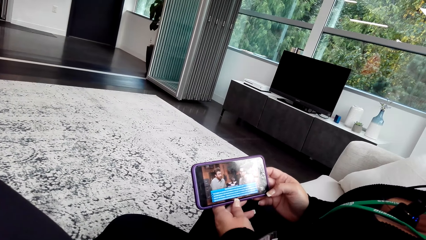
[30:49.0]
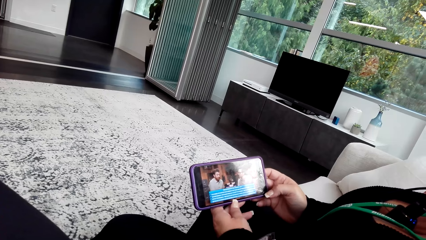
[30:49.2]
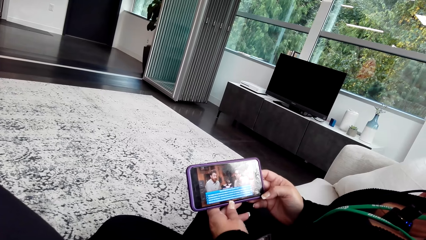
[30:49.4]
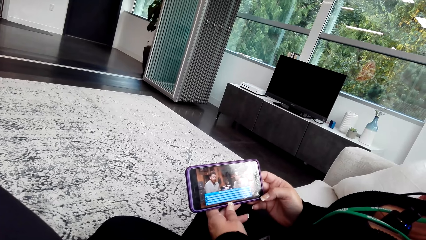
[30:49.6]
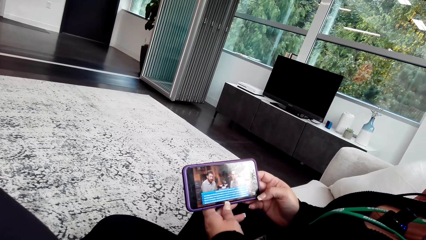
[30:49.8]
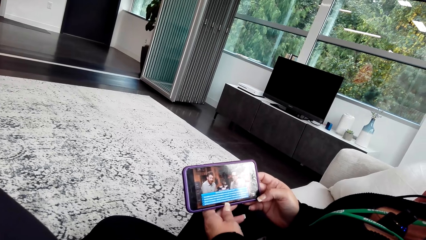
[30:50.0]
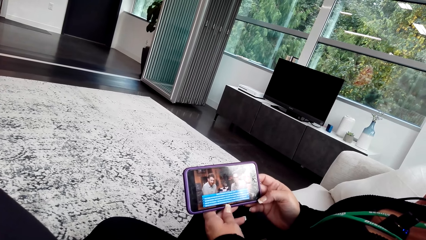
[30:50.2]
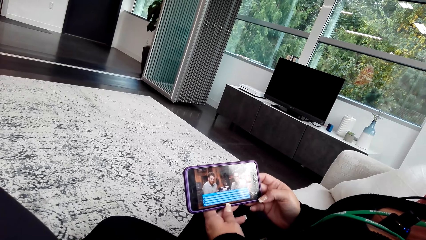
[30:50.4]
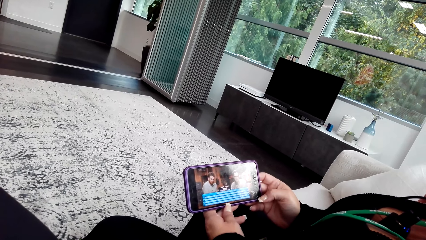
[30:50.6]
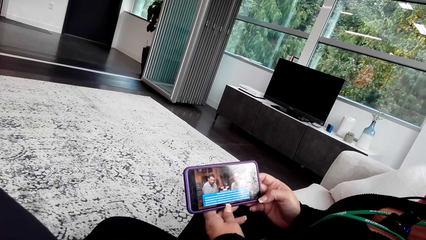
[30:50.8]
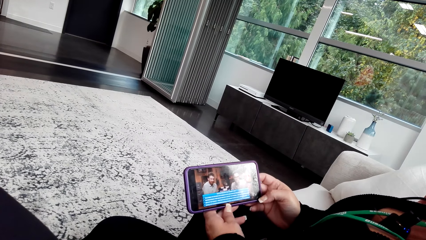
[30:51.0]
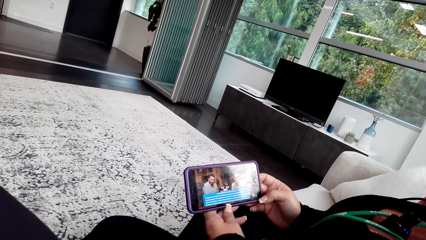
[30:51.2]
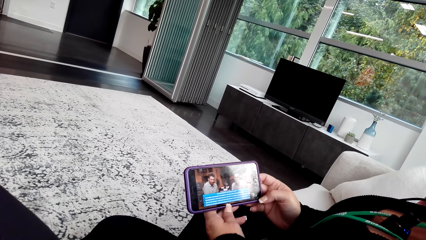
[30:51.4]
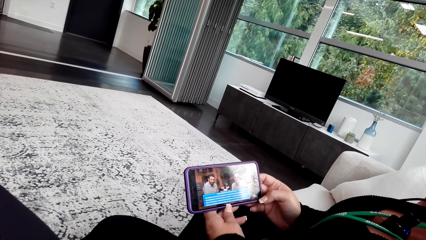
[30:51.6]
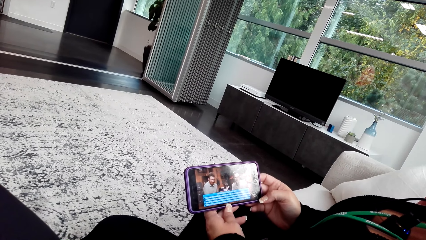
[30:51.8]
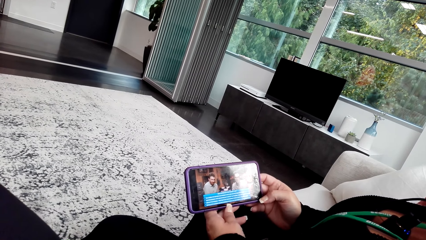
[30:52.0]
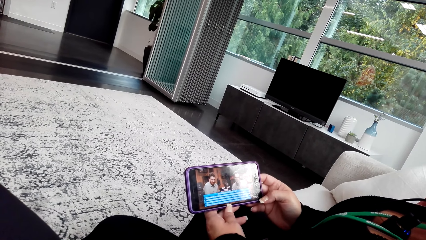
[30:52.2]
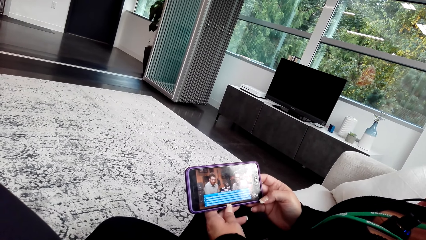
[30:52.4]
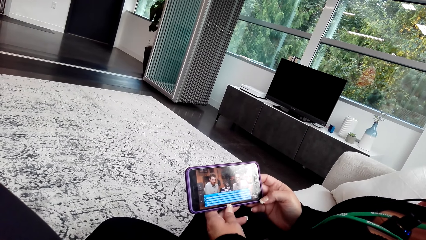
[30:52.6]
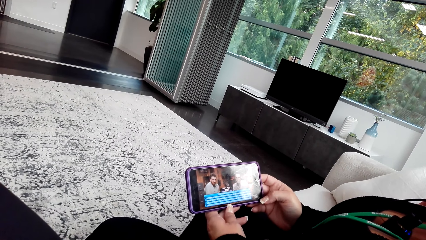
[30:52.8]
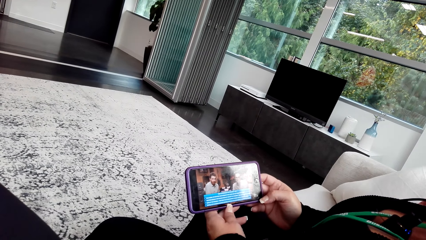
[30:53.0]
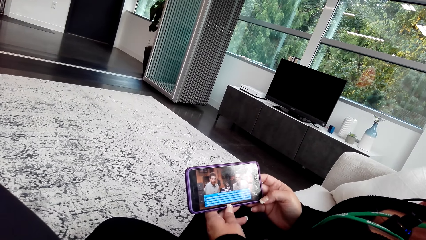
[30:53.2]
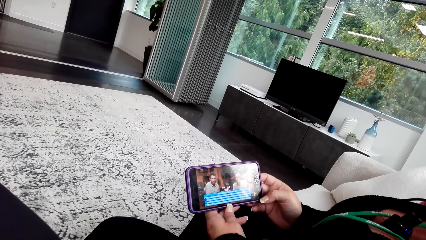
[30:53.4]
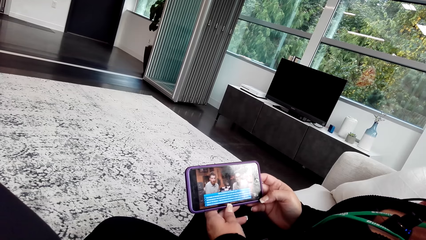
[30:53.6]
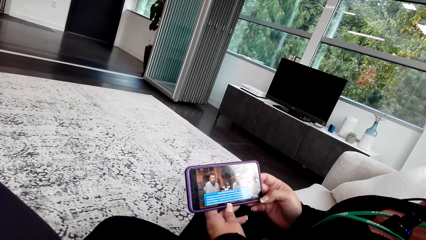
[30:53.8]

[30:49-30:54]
The camera wearer watches a video on a woman's phone.

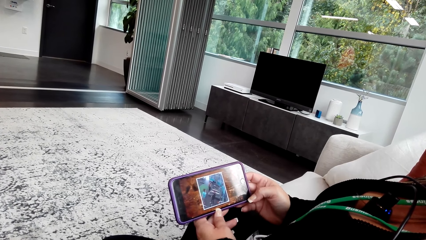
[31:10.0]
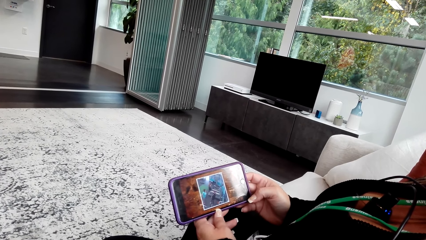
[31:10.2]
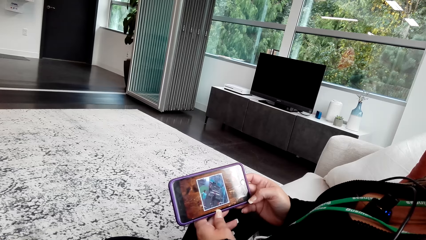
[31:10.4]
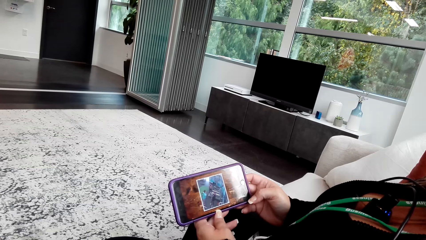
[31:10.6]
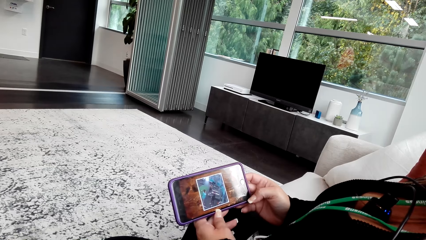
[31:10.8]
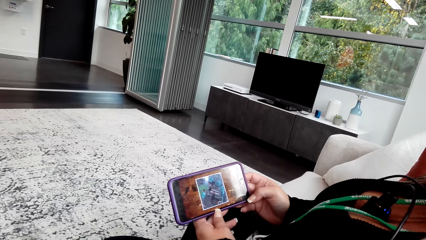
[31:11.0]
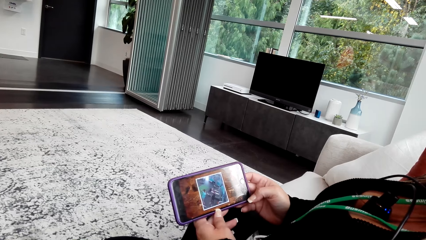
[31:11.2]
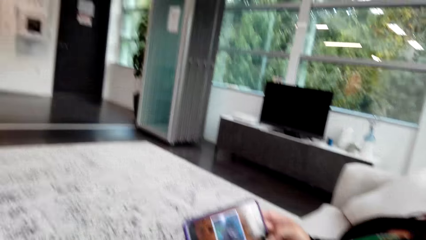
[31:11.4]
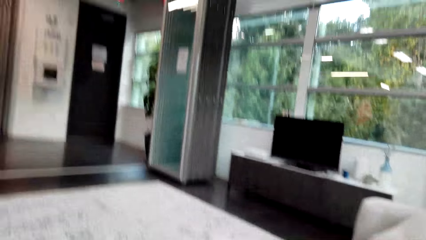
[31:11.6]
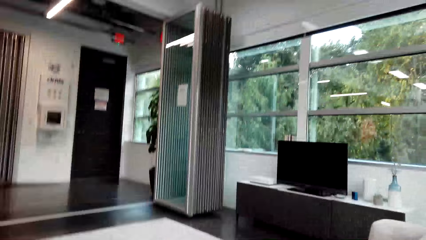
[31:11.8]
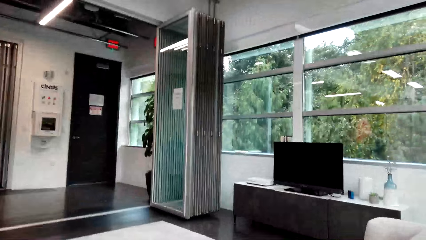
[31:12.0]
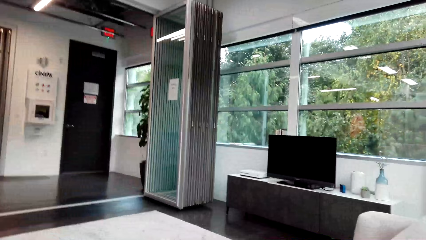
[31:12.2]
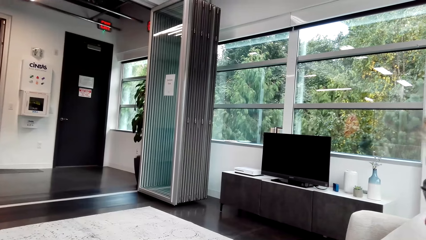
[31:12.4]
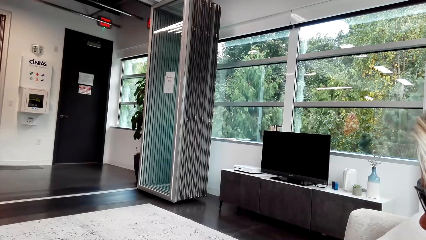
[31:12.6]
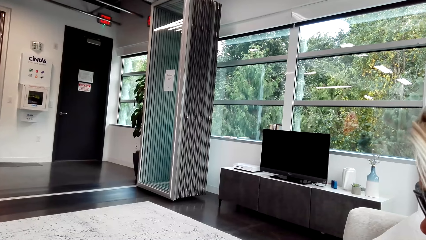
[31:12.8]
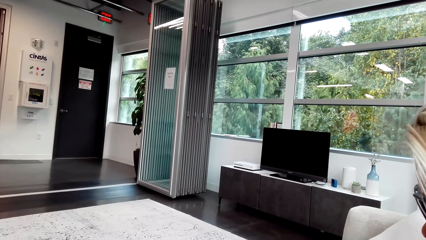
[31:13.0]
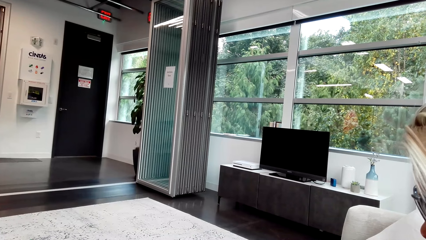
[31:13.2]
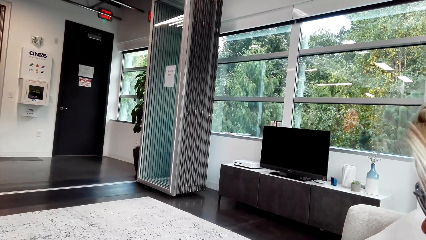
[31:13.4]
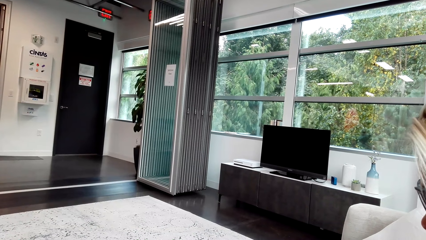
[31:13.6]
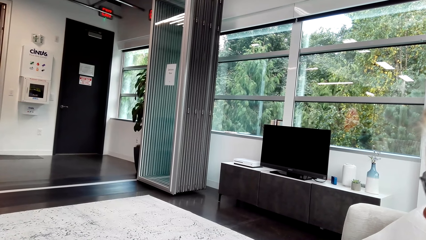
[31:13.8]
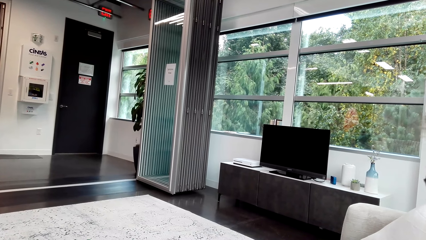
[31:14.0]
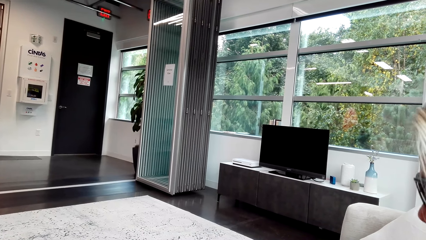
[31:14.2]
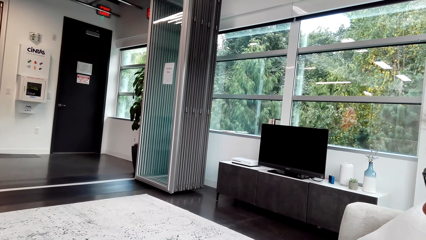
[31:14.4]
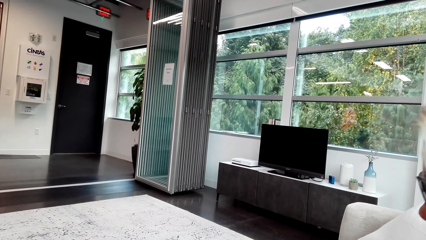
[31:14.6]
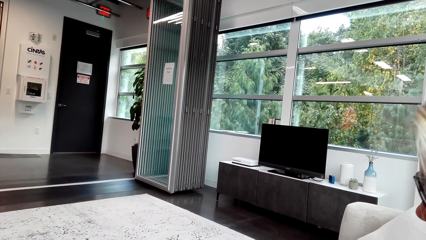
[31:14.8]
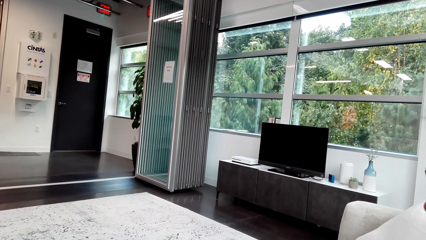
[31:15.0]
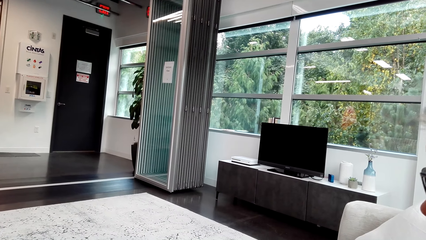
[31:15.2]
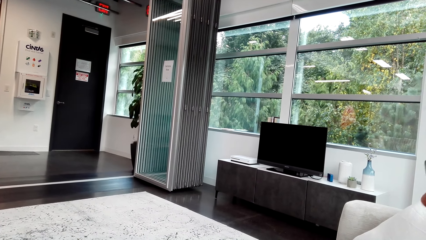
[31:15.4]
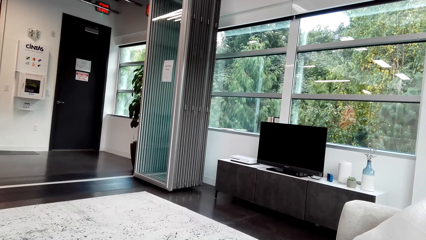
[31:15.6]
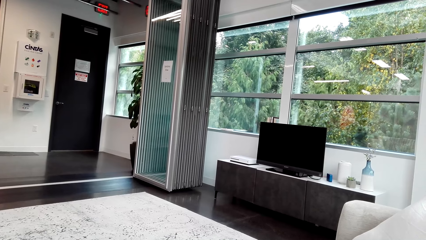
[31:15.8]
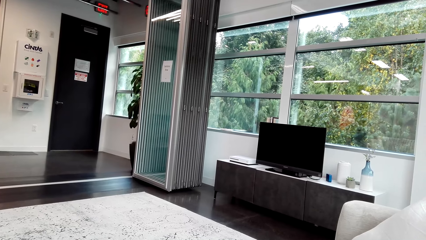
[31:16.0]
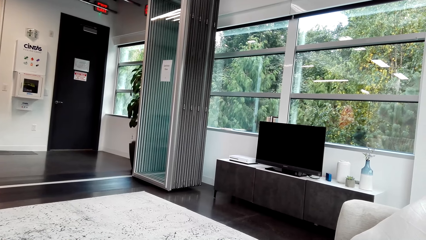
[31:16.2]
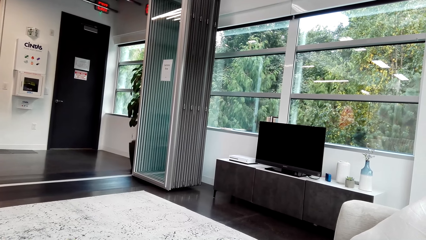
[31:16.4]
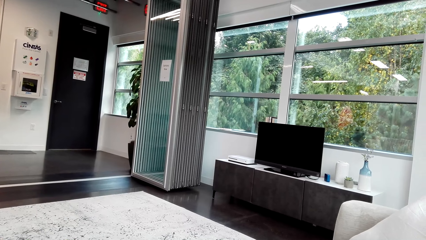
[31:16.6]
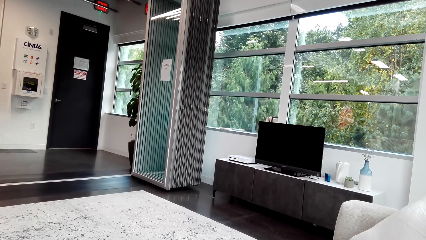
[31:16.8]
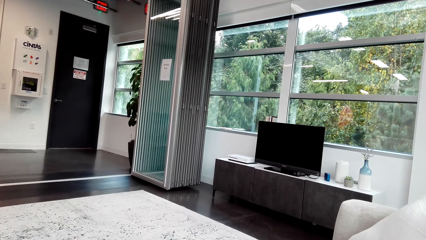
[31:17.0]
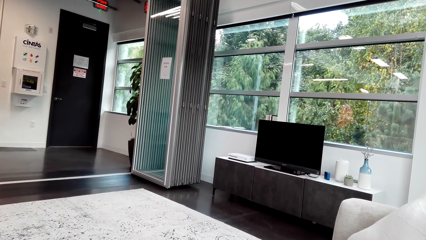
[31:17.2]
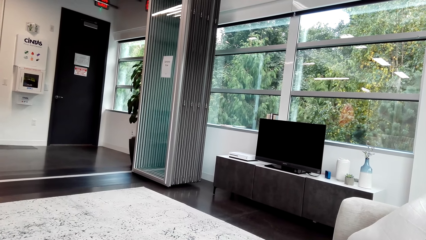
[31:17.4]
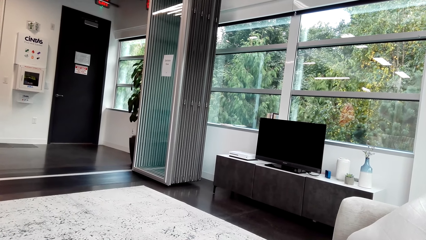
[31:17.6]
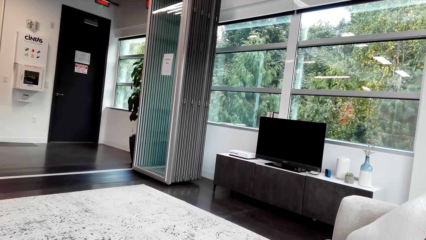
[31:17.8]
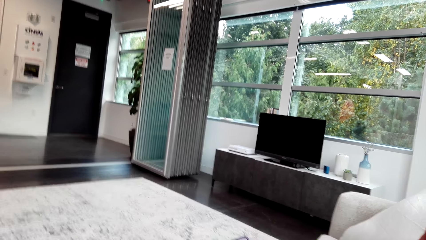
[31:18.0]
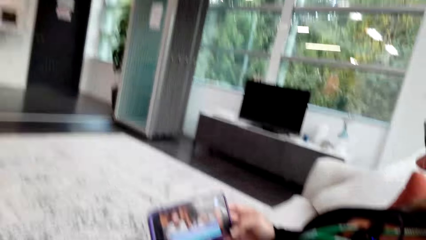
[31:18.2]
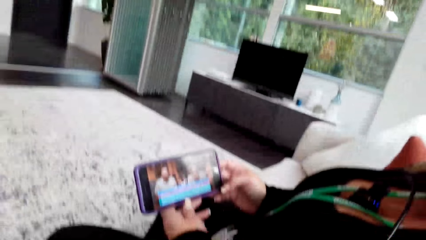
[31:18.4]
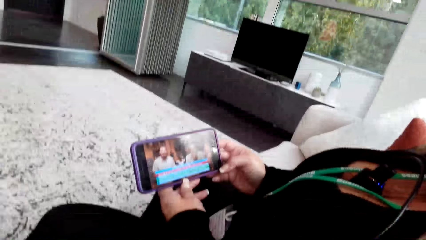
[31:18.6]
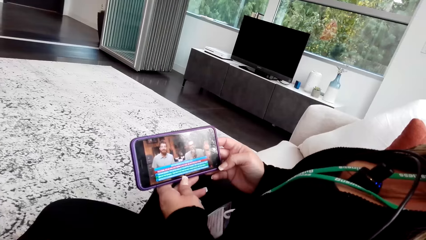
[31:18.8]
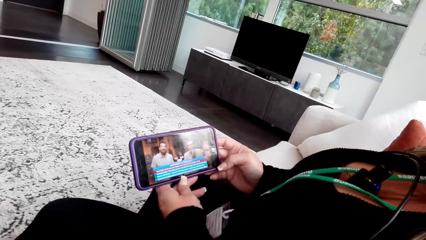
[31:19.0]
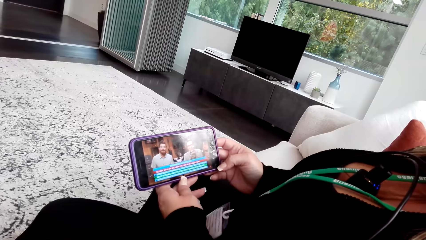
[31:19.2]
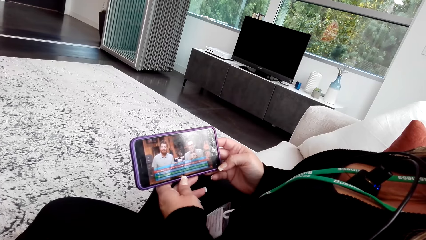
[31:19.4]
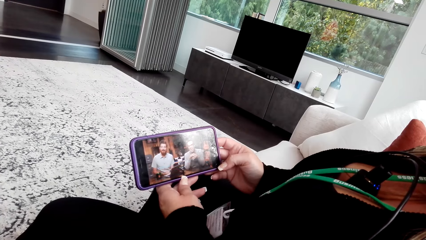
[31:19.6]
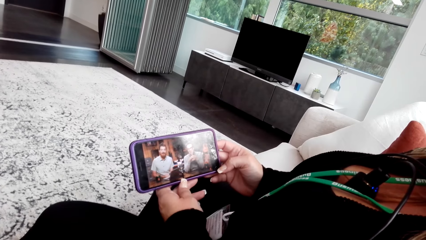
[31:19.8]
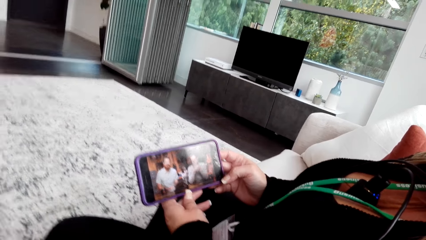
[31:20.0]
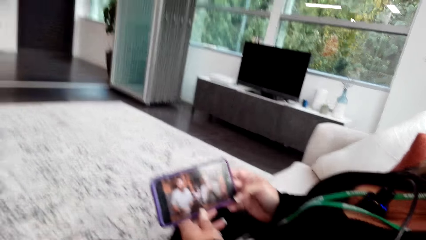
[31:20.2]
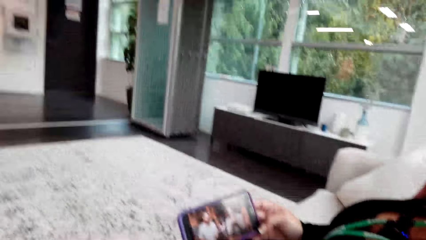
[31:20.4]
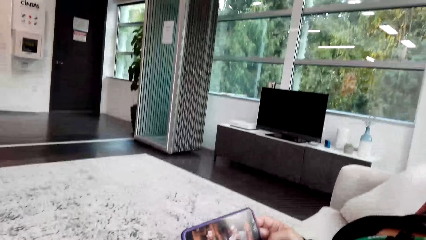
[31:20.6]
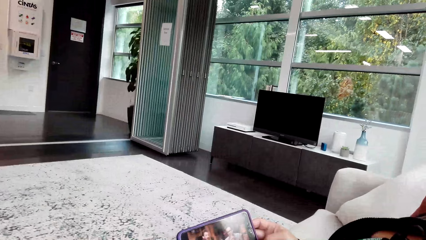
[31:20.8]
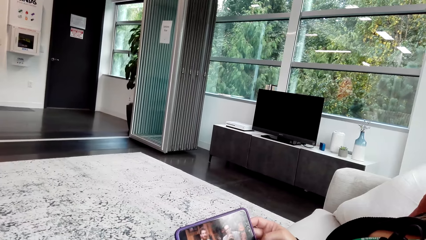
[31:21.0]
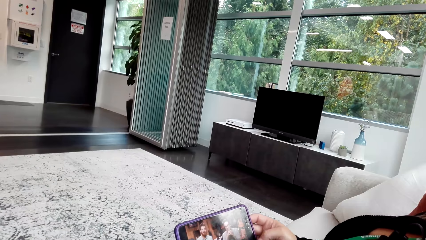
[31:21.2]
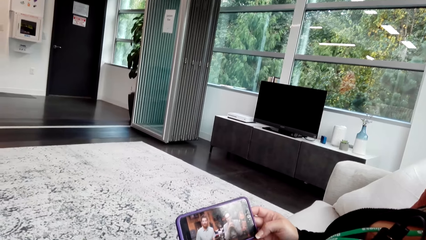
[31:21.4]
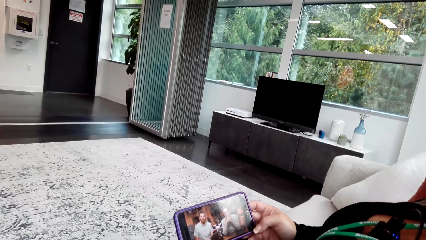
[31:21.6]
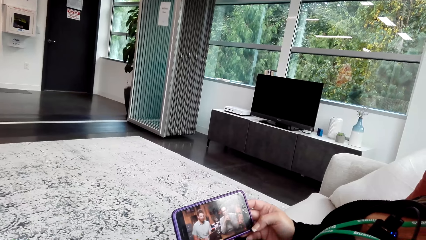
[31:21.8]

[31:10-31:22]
The camera wearer looks at the television. They talk to a woman. The woman watches a video on the phone. The camera wearer watches the video on the woman's phone.
